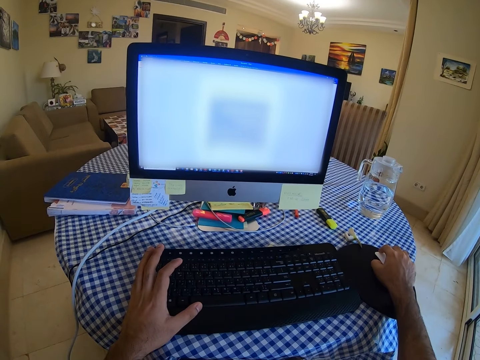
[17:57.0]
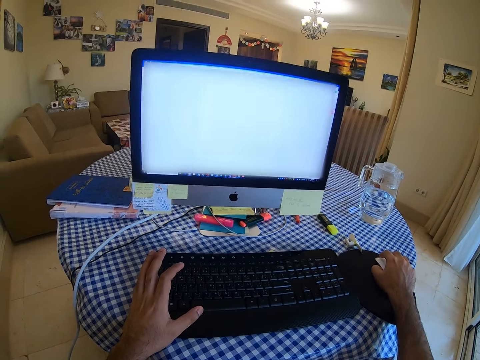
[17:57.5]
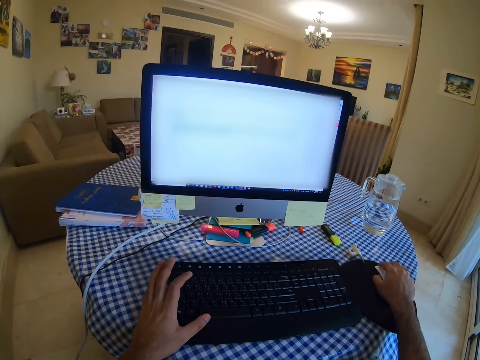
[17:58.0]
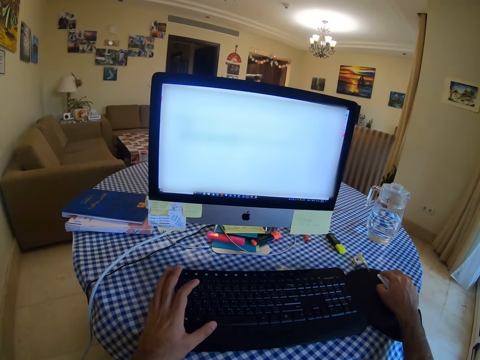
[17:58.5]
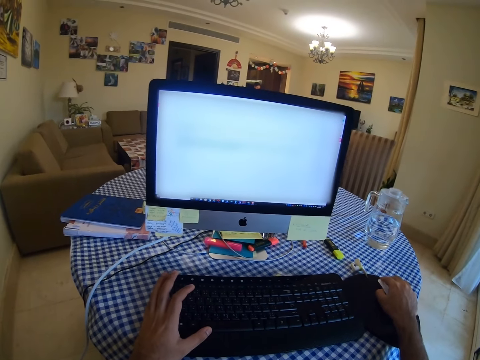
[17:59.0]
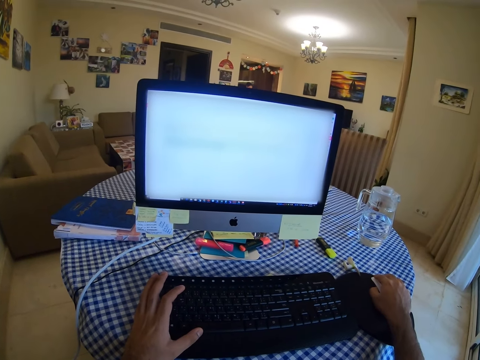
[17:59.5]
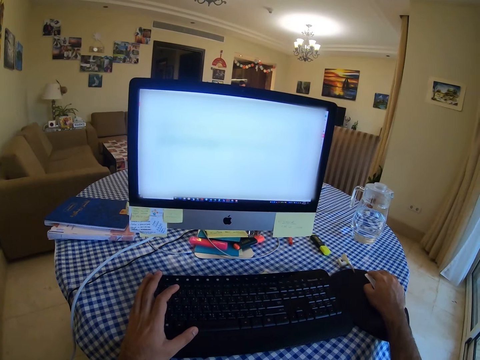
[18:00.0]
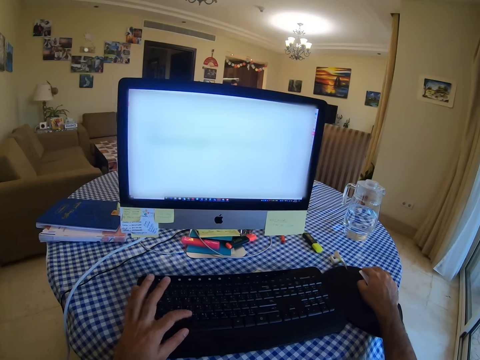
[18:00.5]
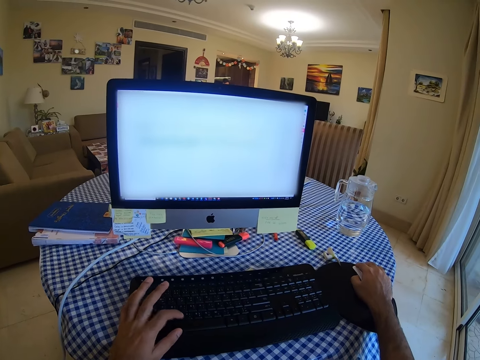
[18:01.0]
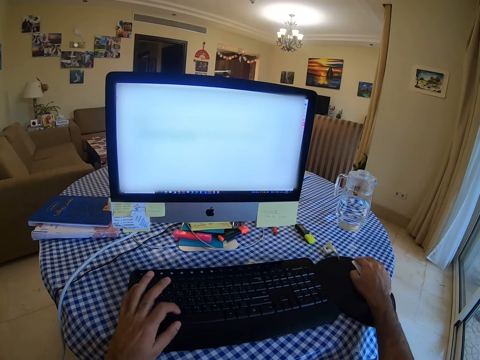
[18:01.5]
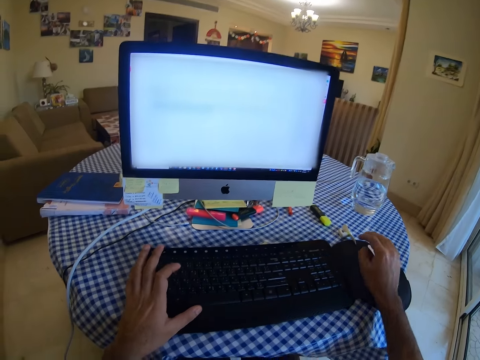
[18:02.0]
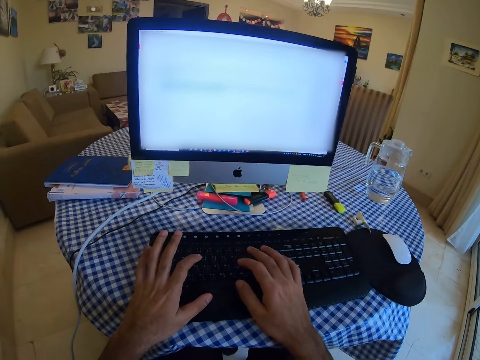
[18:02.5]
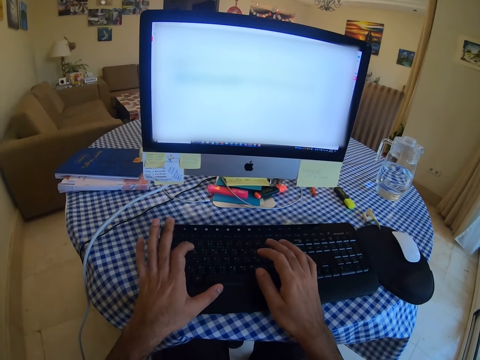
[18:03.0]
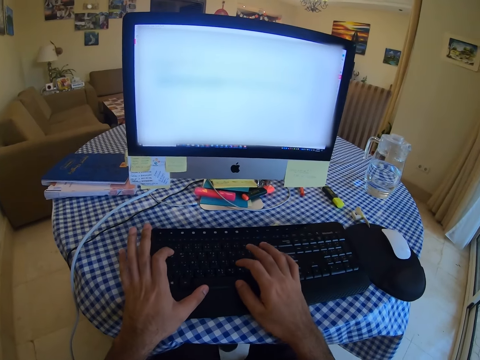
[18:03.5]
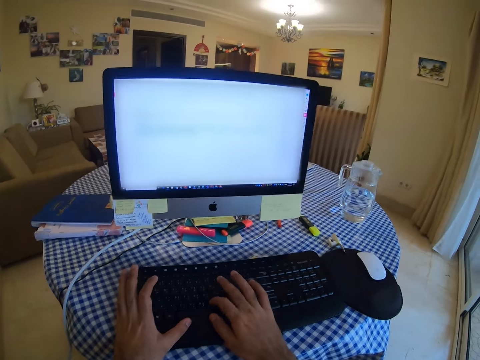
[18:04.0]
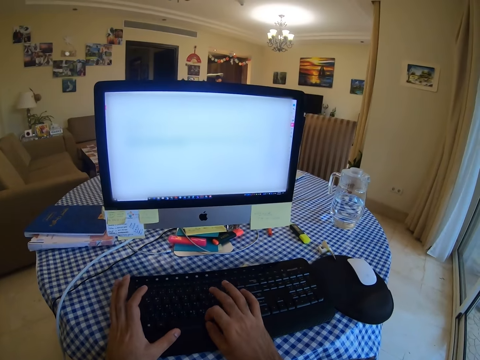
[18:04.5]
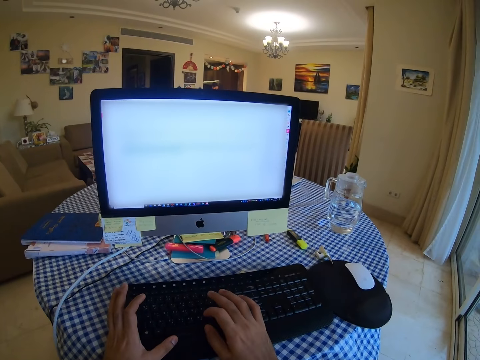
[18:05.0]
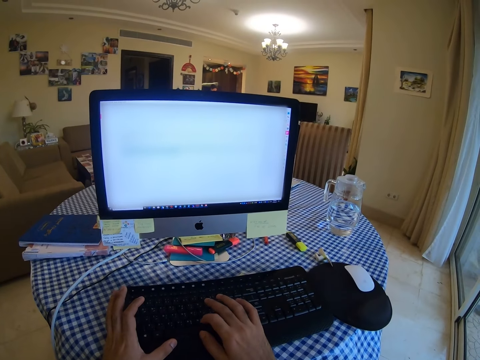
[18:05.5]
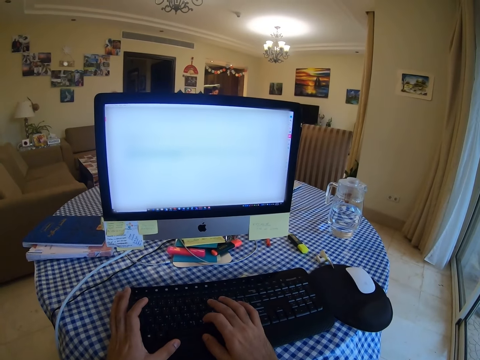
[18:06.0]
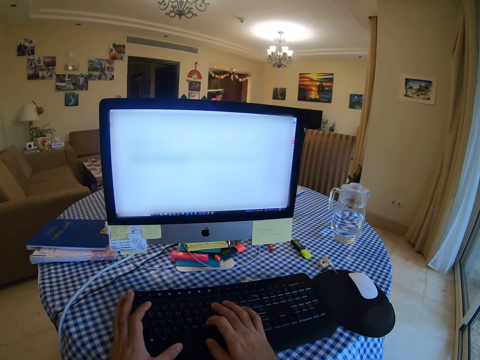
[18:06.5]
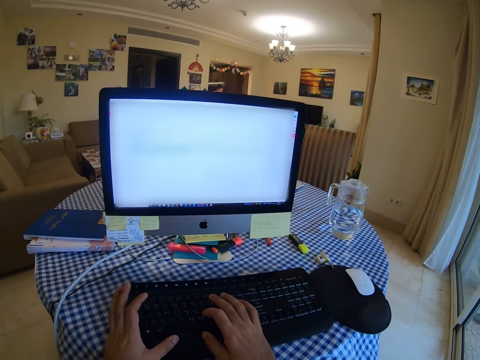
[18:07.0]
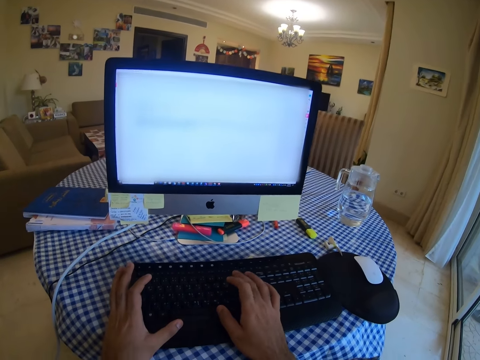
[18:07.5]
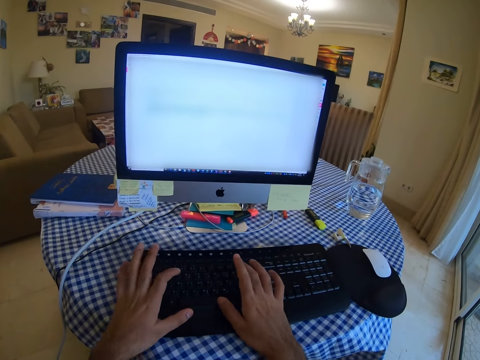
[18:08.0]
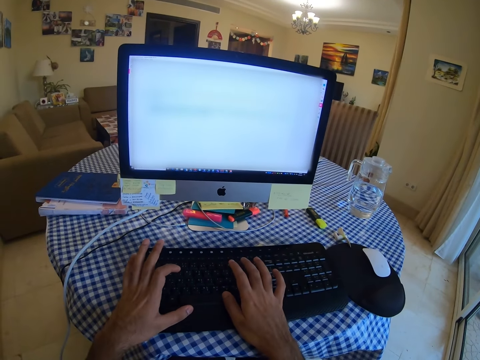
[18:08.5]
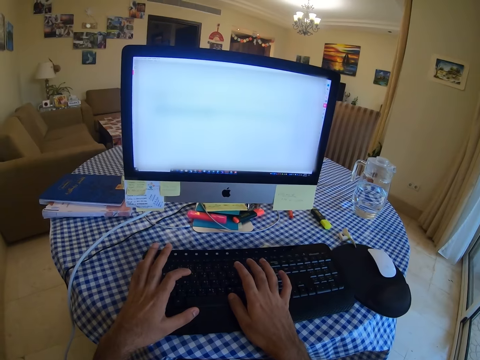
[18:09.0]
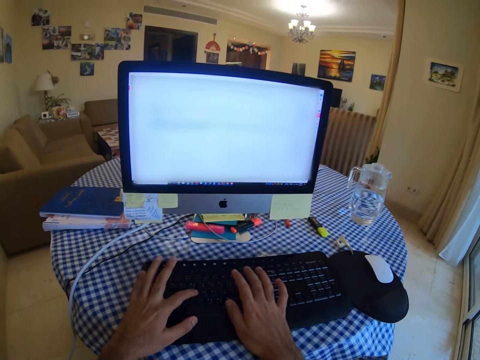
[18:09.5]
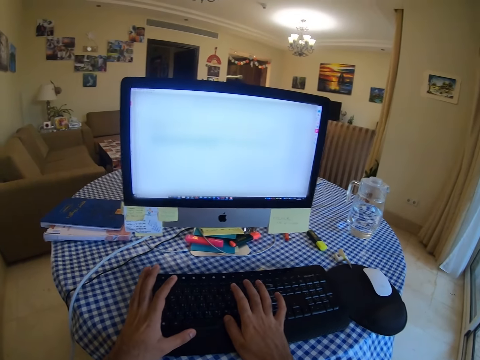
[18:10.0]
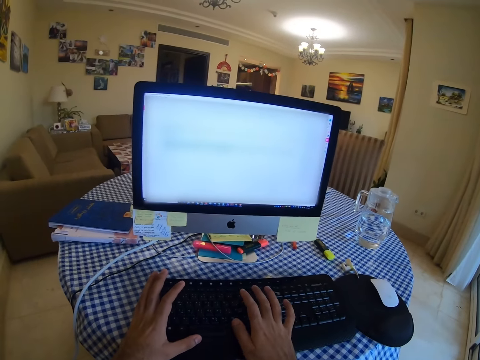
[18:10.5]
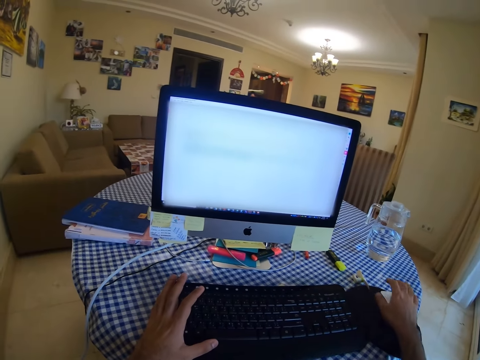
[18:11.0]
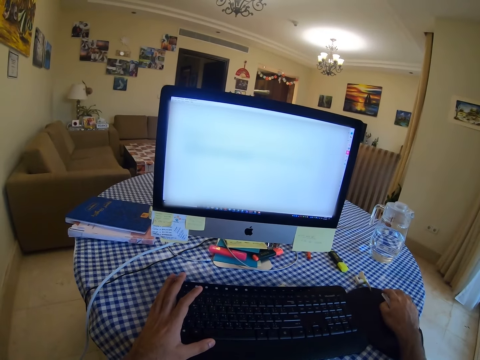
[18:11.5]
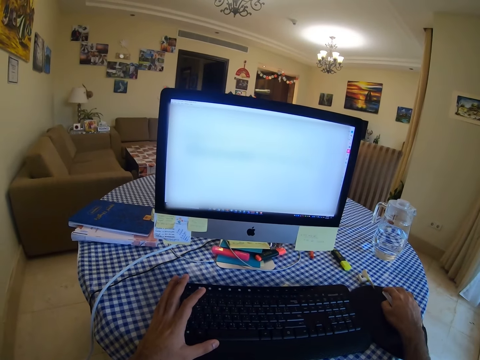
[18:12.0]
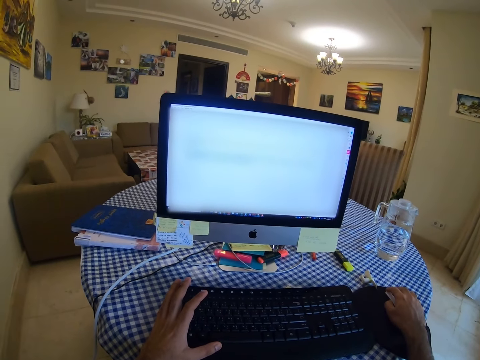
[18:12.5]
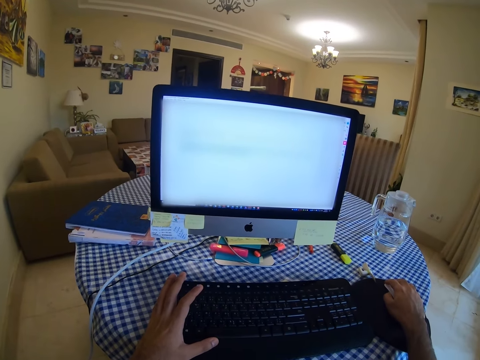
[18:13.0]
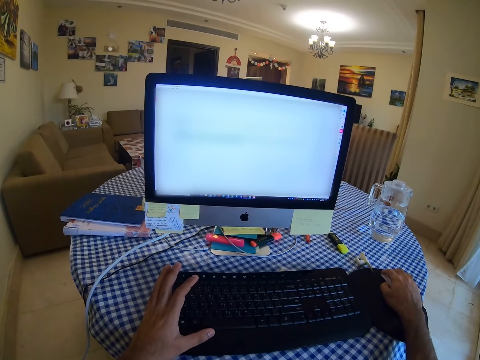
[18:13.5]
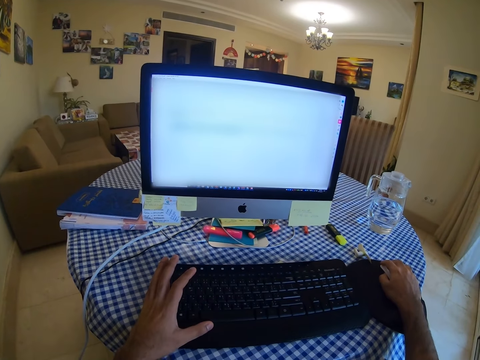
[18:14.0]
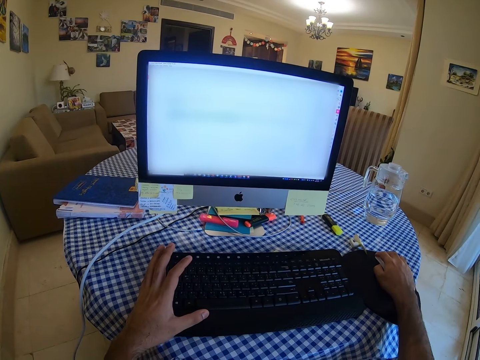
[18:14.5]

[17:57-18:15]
The camera wearer clicks a mouse. They type on the keyboard repeatedly. They scroll with the mouse and hold the mouse.

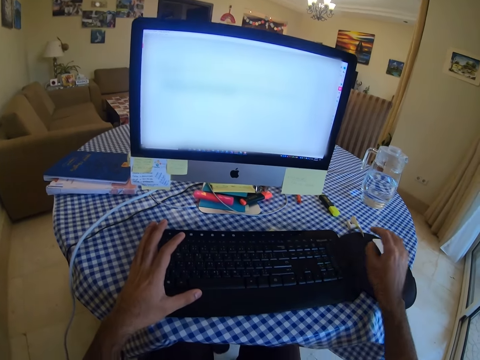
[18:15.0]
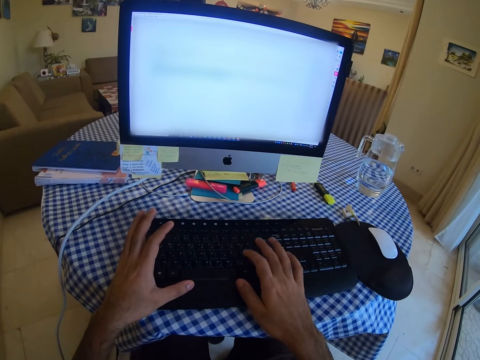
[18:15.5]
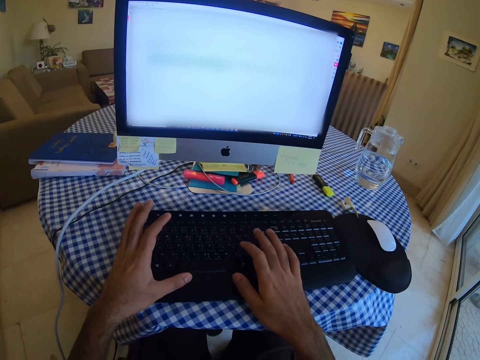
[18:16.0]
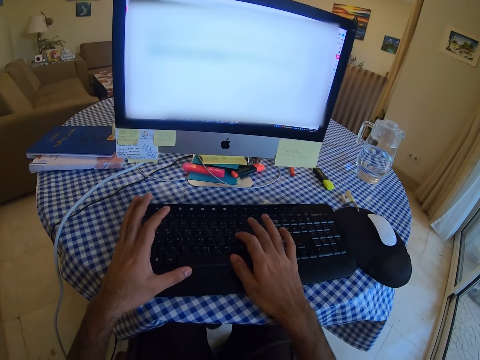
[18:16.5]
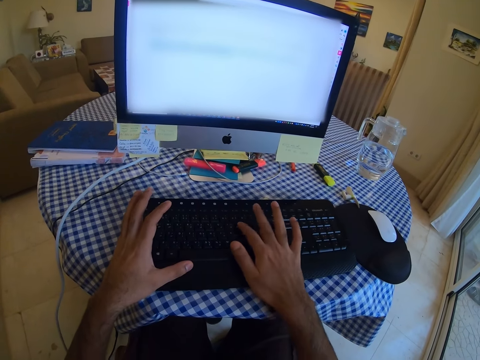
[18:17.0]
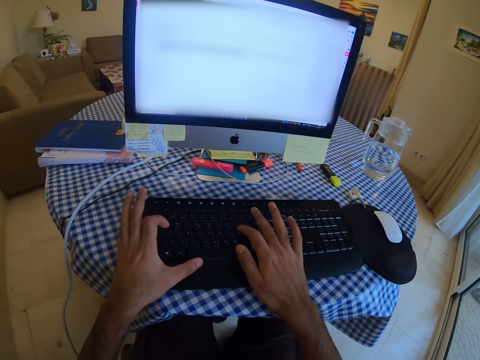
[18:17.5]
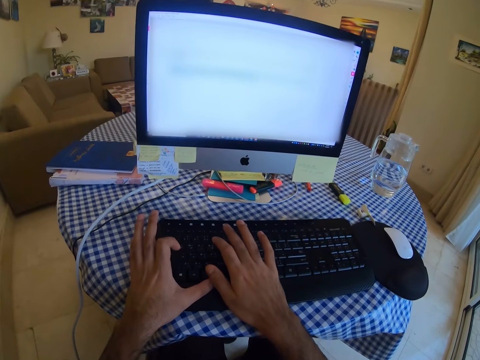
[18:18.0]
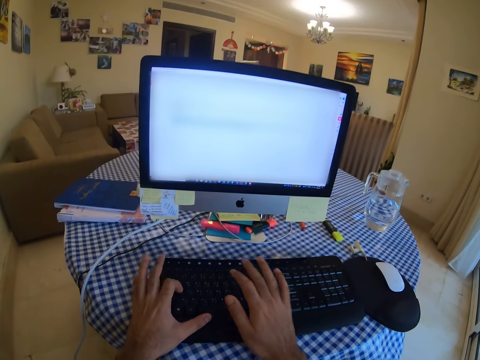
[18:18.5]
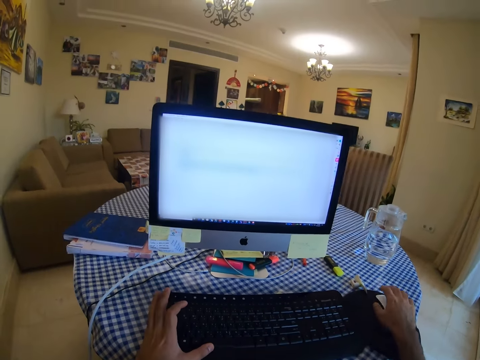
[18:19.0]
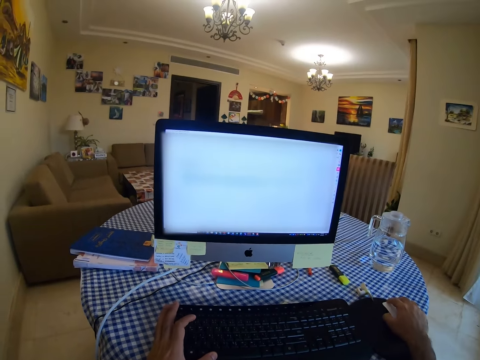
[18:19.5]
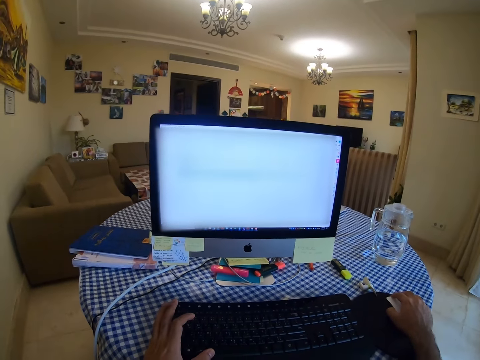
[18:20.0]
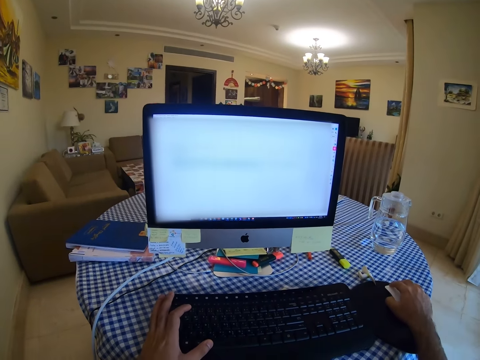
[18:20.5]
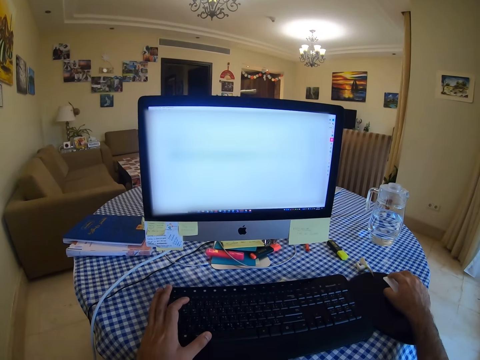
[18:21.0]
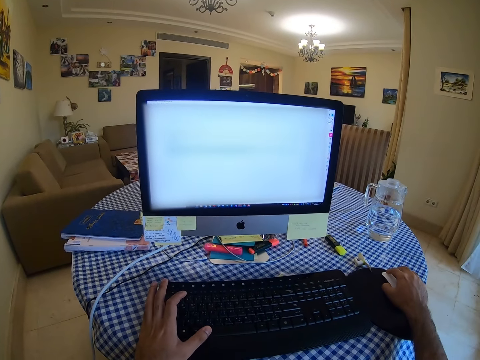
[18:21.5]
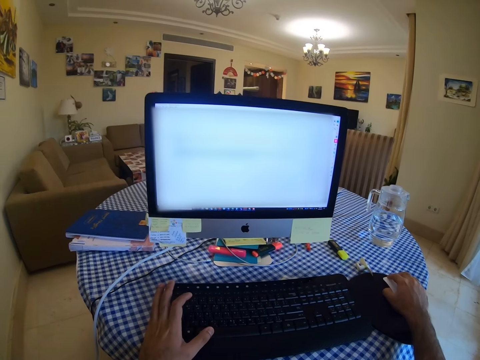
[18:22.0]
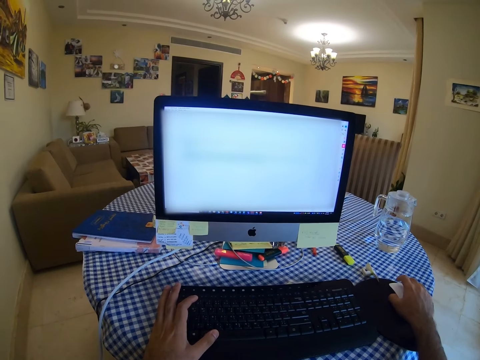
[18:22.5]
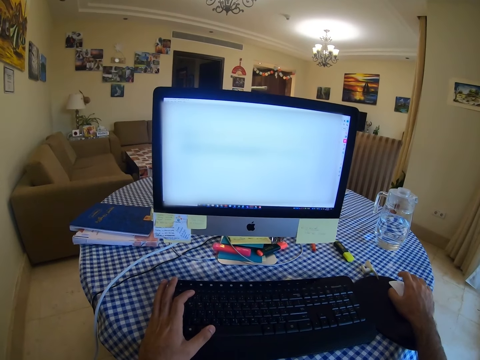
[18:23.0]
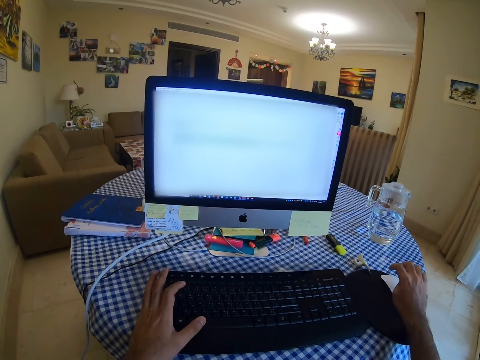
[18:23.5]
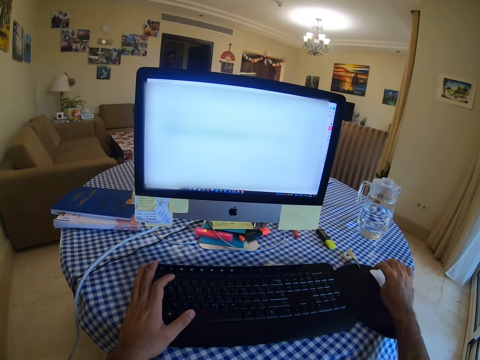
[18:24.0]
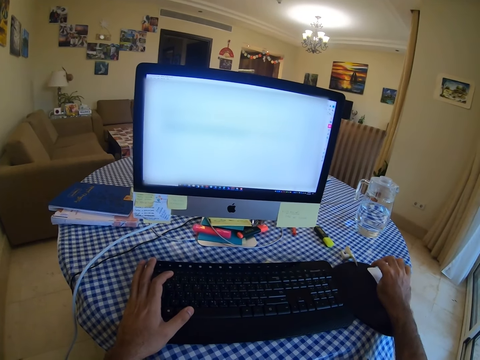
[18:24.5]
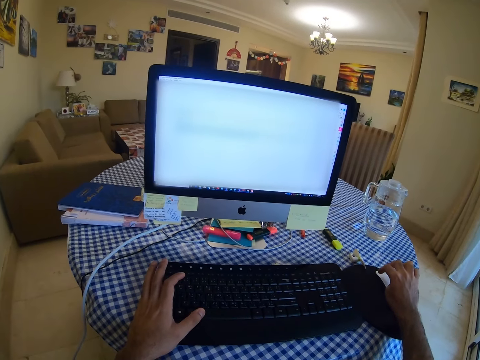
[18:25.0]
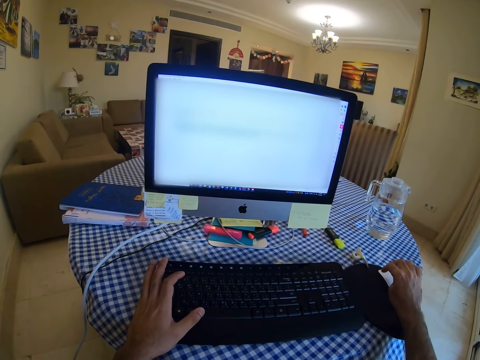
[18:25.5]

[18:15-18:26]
The camera wearer types on the keyboard. They hold a mouse. They scroll the computer with the mouse.
